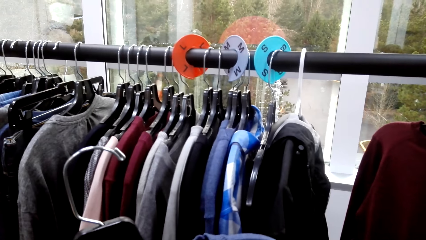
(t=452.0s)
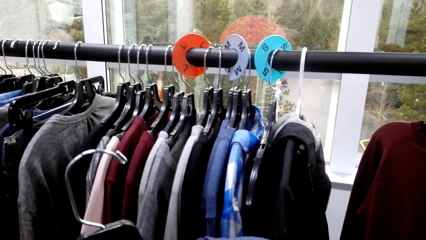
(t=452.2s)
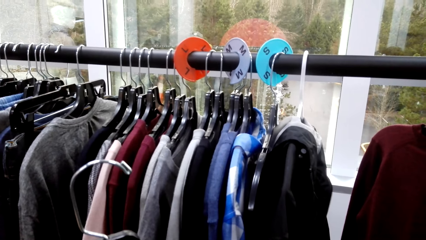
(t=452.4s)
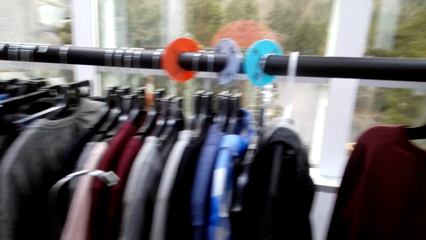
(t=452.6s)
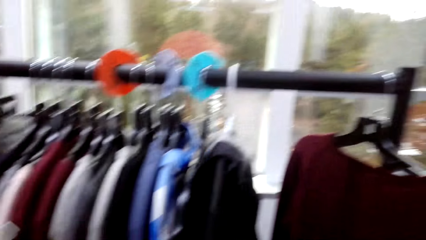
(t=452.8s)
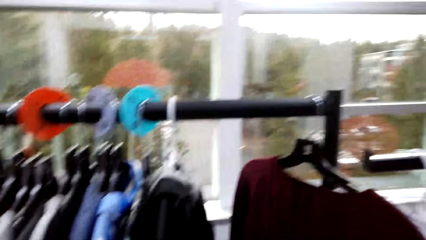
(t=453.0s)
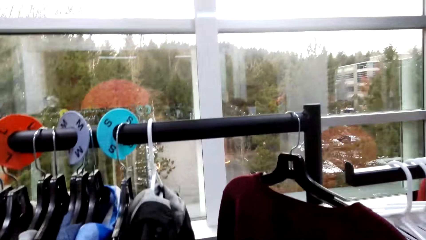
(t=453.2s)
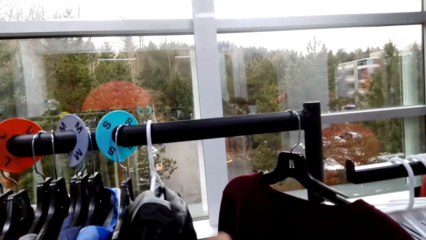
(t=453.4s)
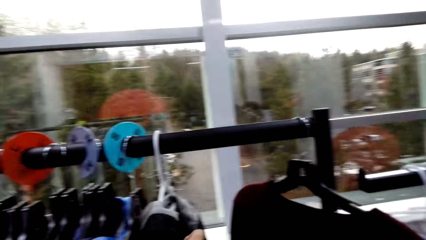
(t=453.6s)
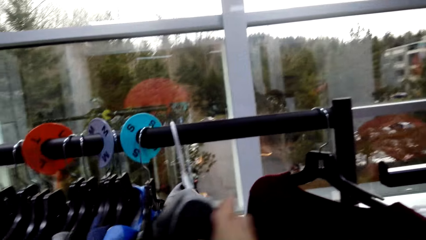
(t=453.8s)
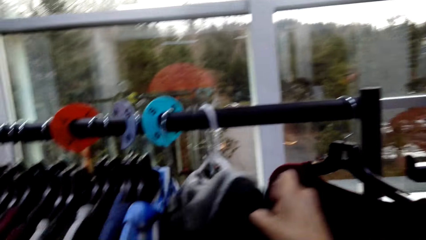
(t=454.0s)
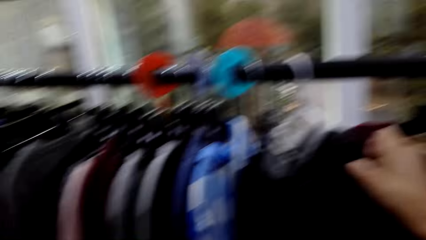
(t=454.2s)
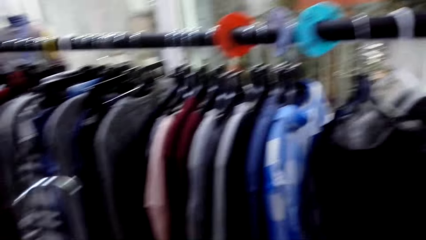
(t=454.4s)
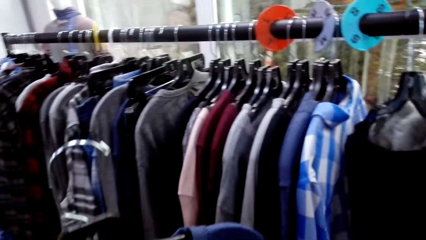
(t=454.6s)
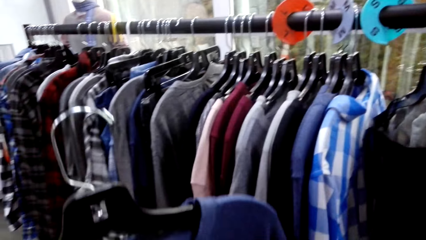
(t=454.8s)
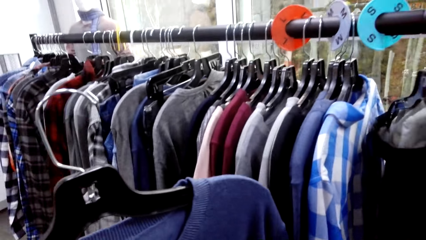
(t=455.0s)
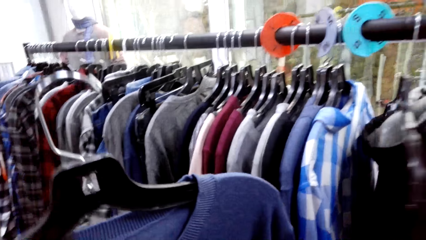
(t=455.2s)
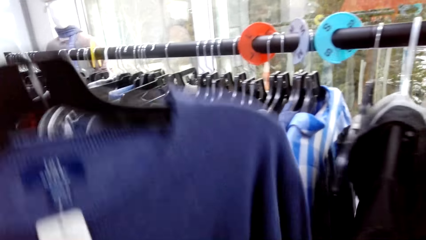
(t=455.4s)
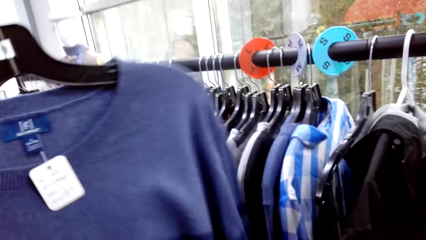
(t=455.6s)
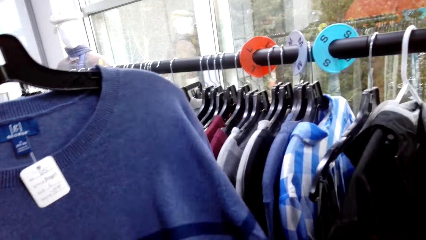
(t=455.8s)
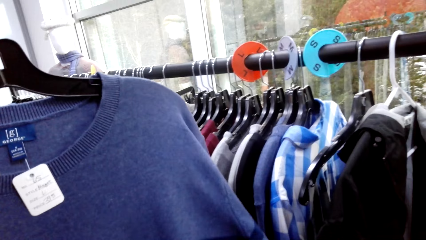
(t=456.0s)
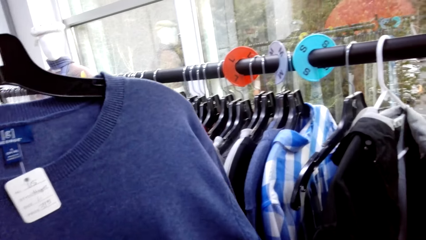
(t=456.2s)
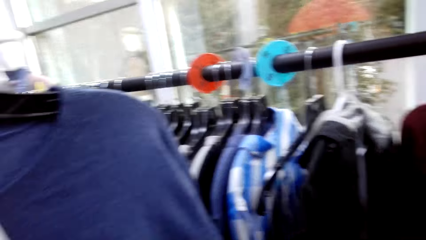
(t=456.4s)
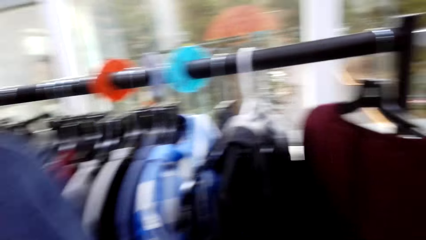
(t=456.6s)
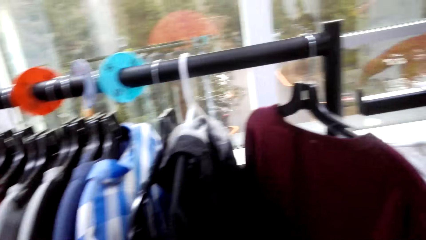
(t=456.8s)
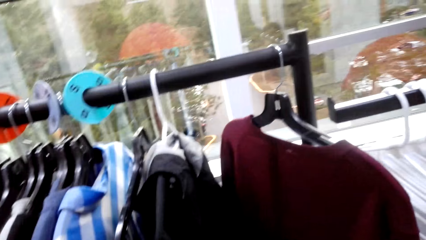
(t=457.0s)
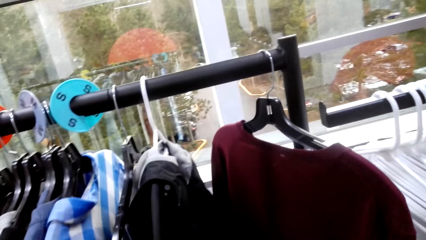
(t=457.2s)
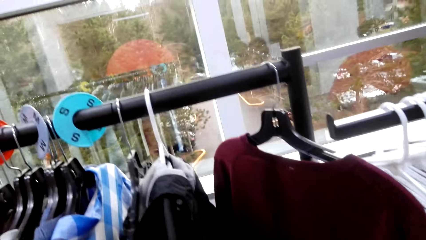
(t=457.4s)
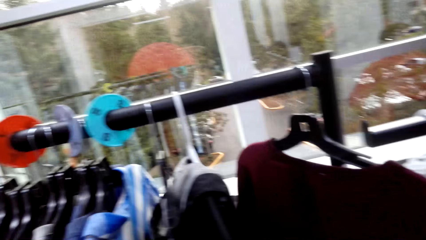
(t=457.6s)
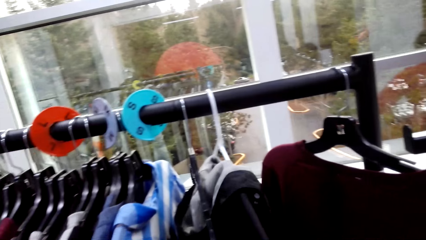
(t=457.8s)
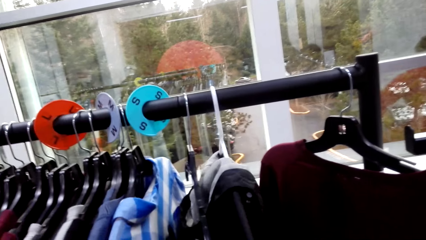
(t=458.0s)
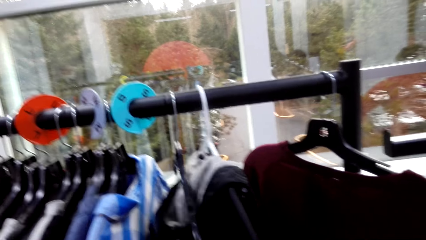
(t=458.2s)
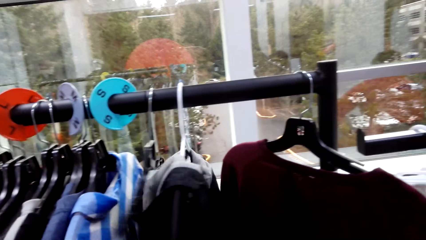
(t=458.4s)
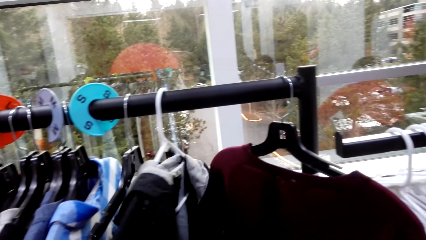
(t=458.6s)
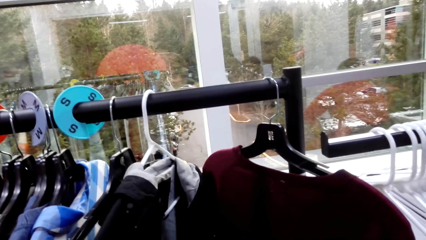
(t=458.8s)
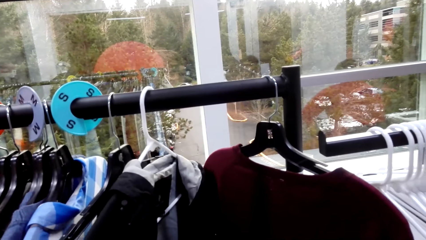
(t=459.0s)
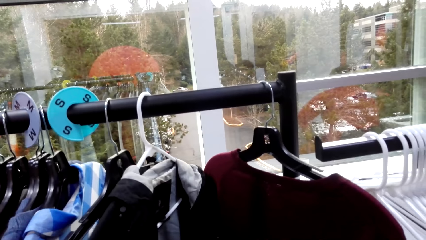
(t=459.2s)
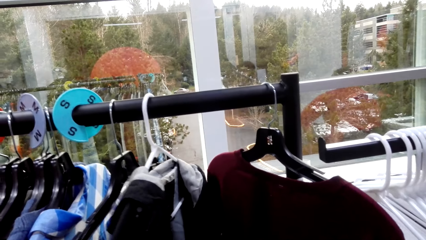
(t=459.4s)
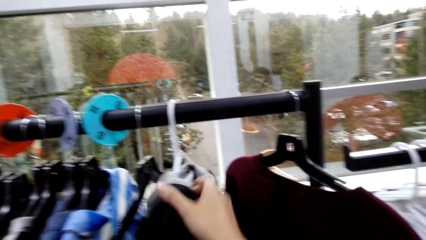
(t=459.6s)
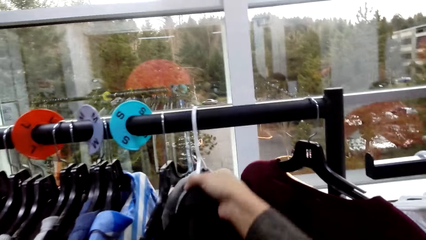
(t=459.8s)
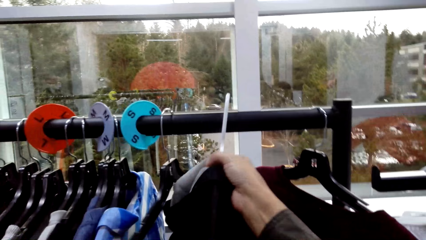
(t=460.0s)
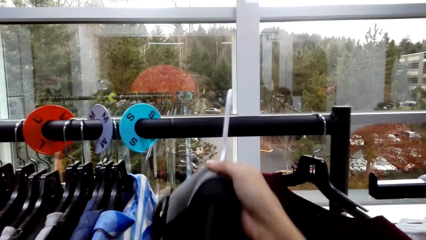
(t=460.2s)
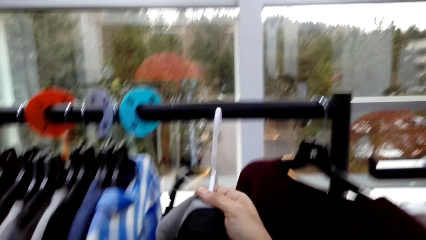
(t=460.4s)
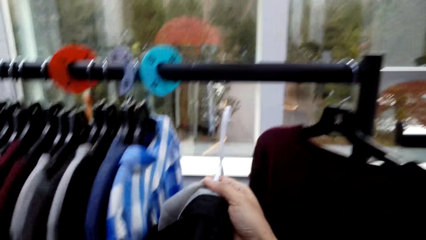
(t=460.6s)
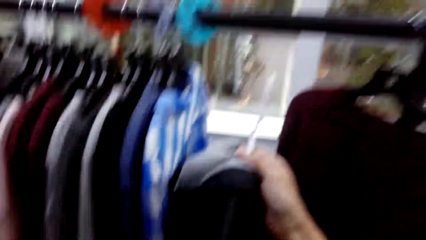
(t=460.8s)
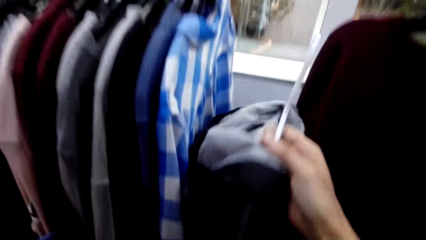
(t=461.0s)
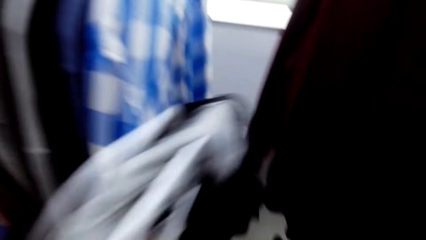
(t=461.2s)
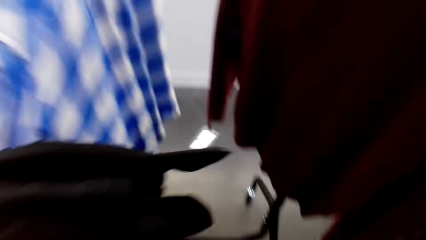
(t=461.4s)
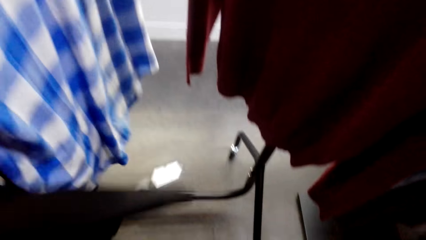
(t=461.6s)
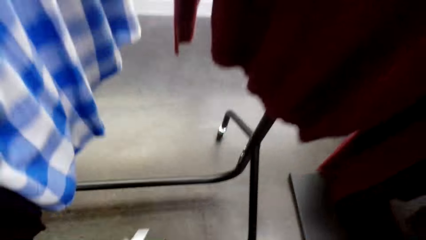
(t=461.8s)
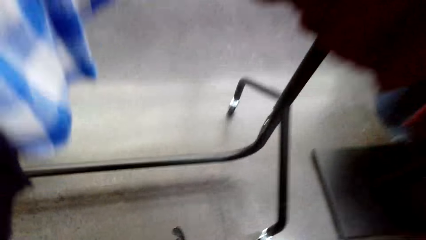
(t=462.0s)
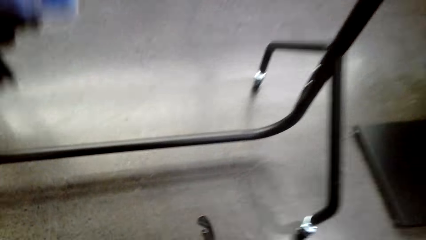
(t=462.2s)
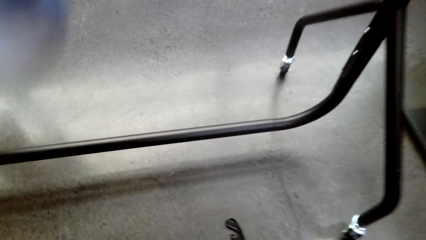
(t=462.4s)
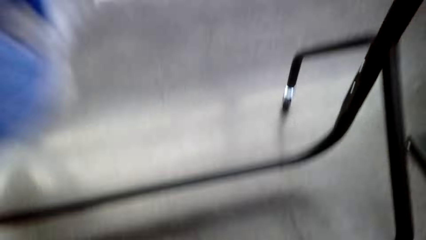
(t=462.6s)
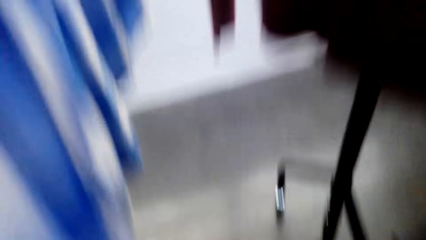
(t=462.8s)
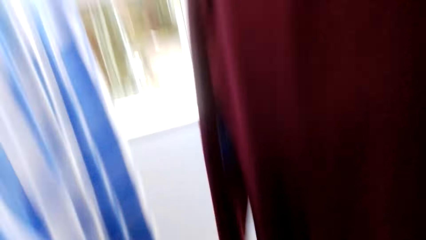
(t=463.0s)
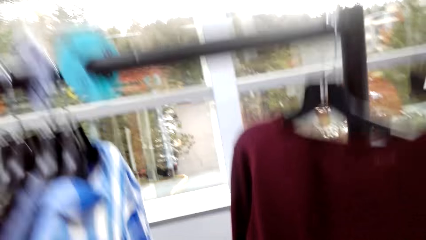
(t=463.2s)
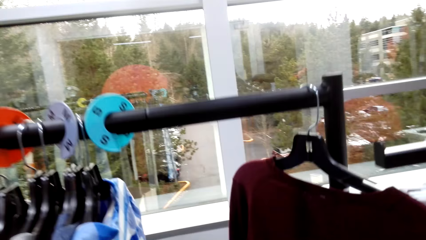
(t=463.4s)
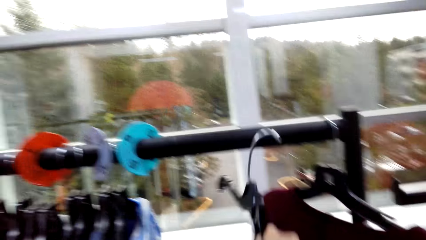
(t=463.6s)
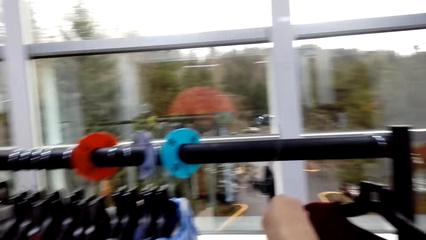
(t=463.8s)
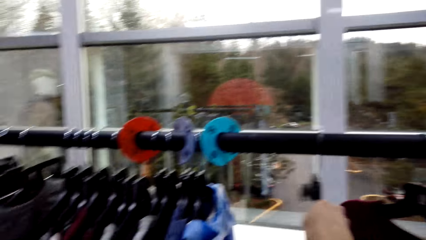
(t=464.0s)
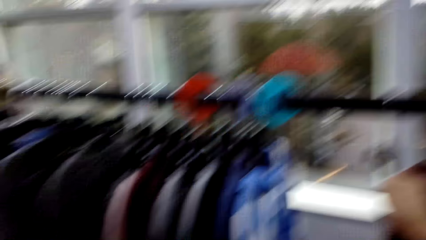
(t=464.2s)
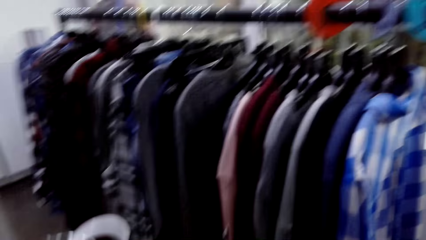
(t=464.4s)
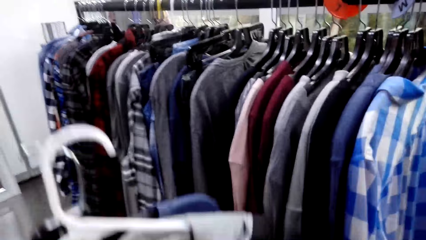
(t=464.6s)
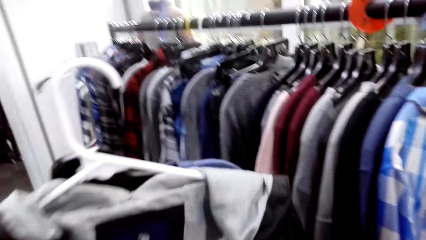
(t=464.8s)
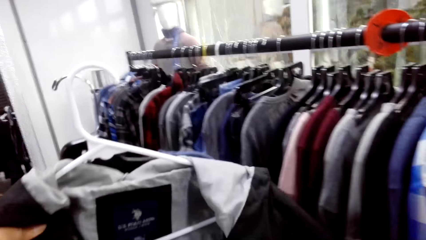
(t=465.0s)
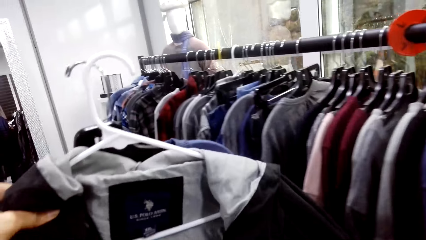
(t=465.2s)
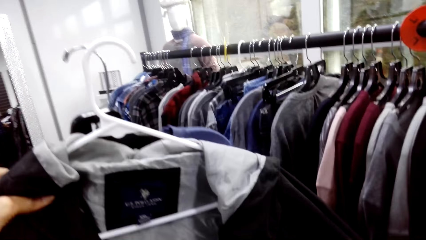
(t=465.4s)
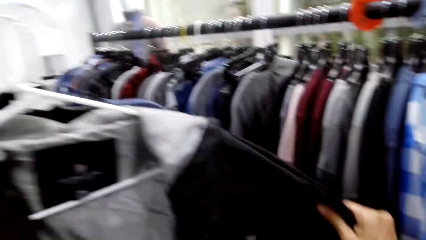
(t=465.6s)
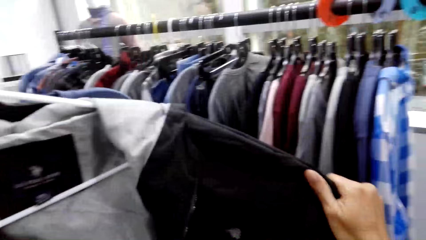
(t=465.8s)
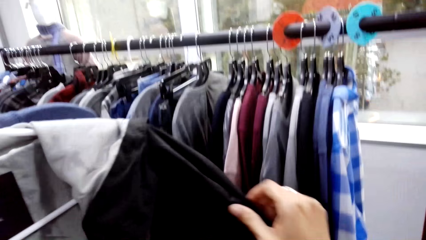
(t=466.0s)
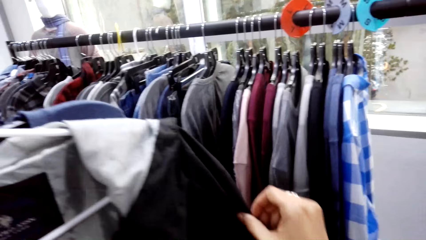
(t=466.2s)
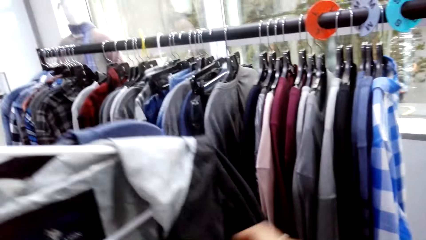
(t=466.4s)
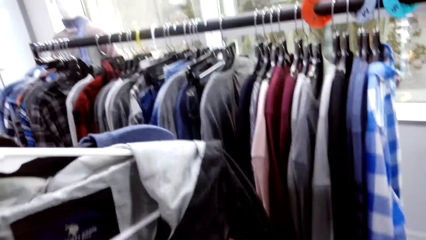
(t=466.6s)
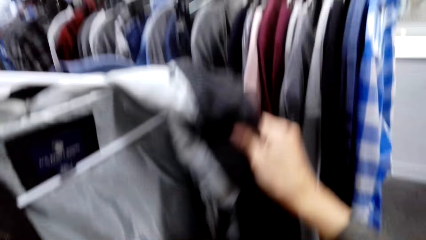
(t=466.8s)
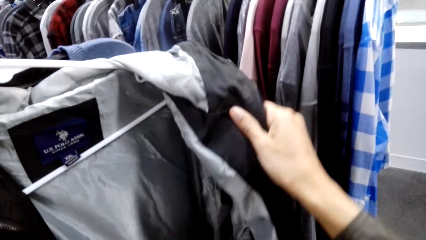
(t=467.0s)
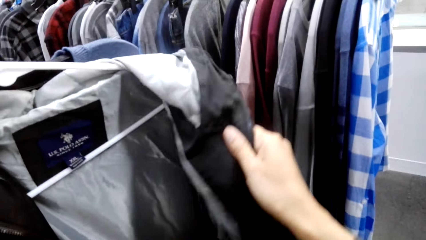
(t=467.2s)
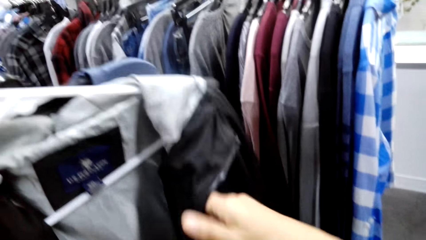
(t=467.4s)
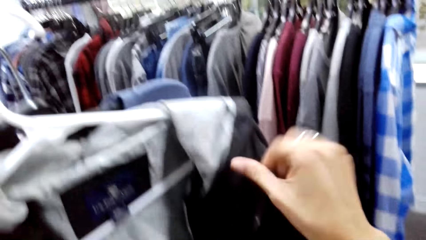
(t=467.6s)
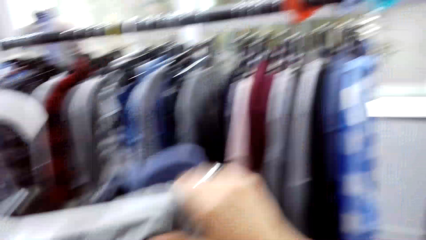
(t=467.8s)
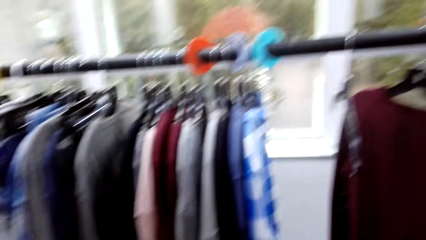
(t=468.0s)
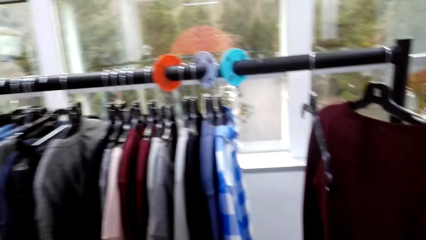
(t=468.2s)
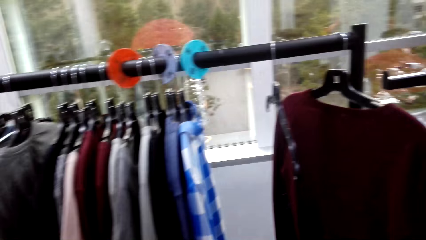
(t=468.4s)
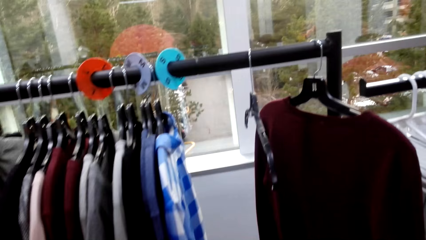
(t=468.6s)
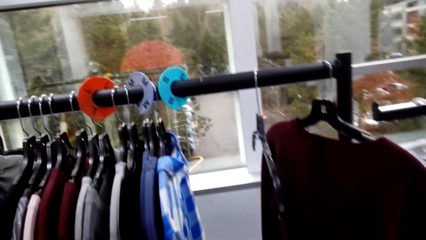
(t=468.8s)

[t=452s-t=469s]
The camera wearer holds a cloth. A woman raises a sweater. The camera wearer removes the hanger from the pole, and takes a sweater from the rack. They hang the sweater back on the pole. They check out the jacket, and raise the sweater.
